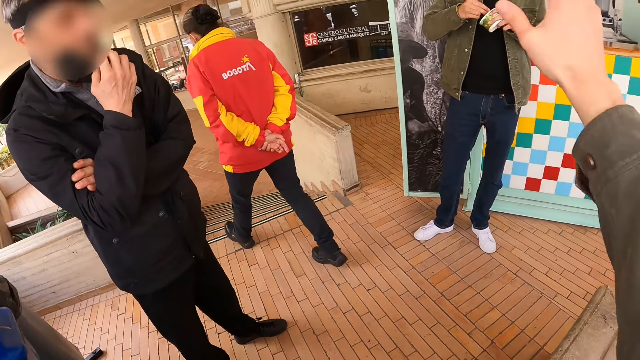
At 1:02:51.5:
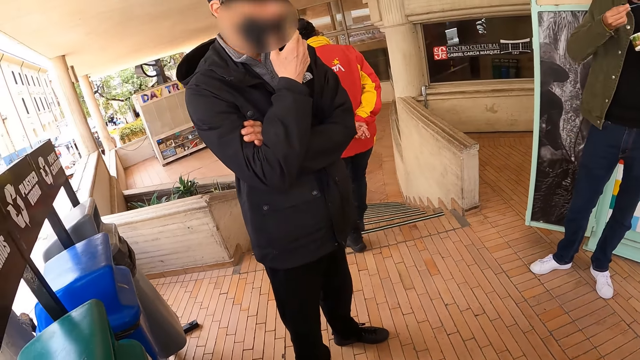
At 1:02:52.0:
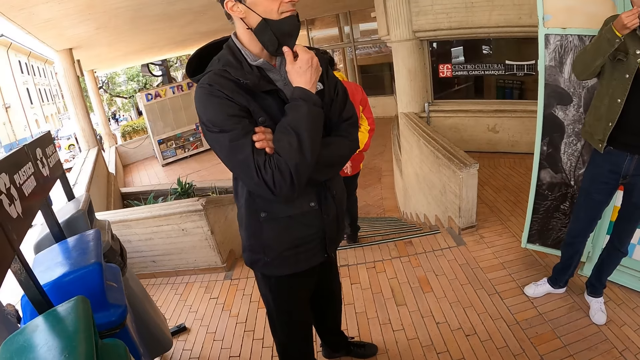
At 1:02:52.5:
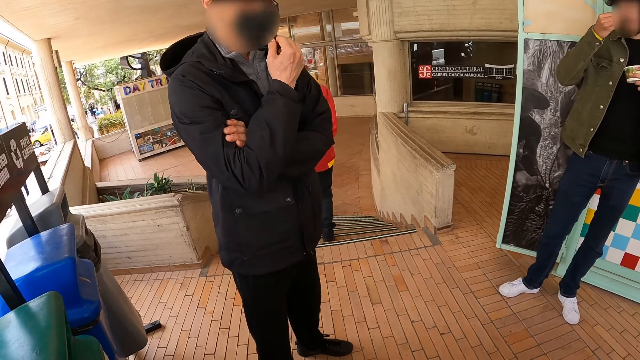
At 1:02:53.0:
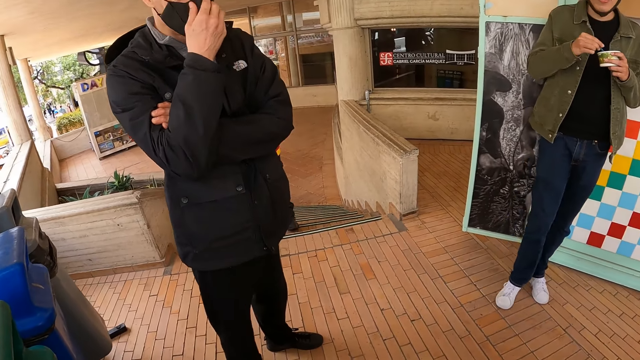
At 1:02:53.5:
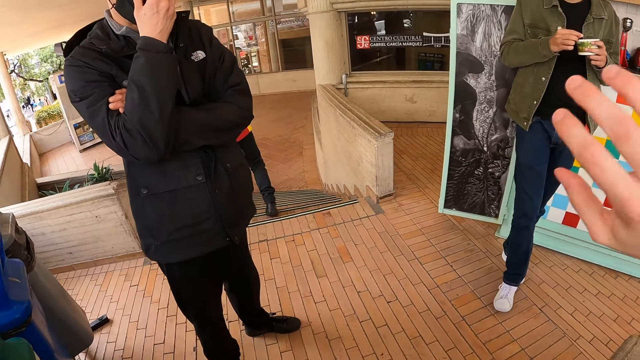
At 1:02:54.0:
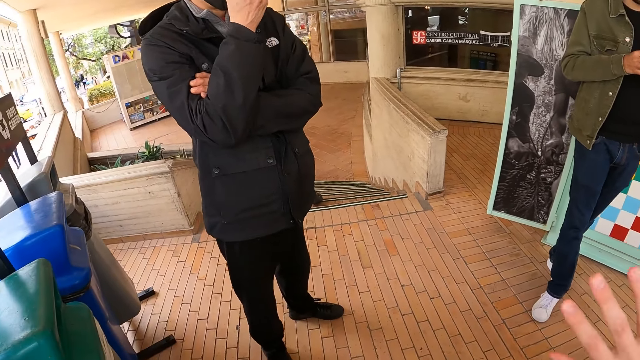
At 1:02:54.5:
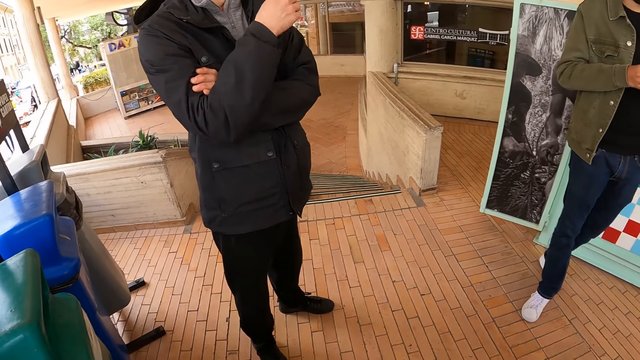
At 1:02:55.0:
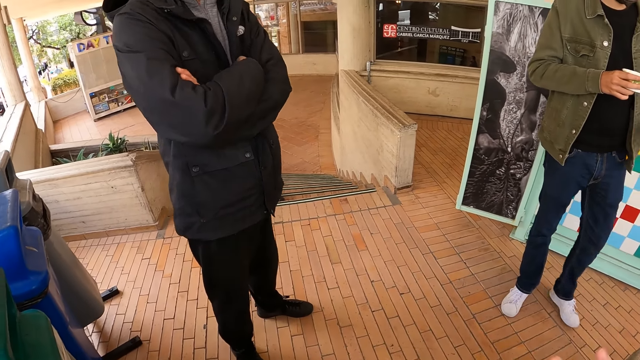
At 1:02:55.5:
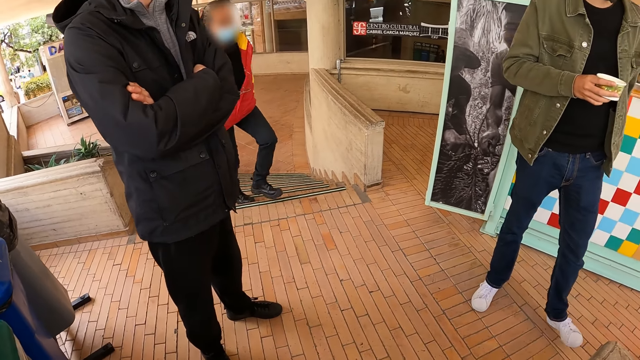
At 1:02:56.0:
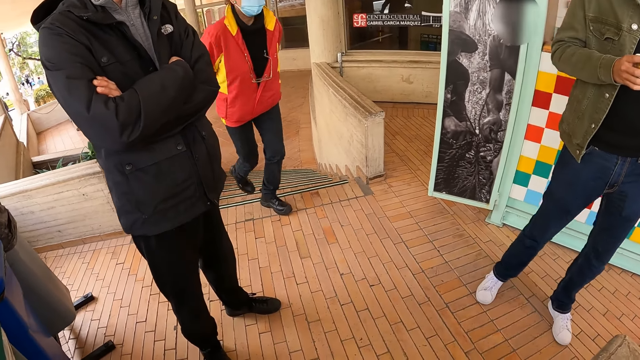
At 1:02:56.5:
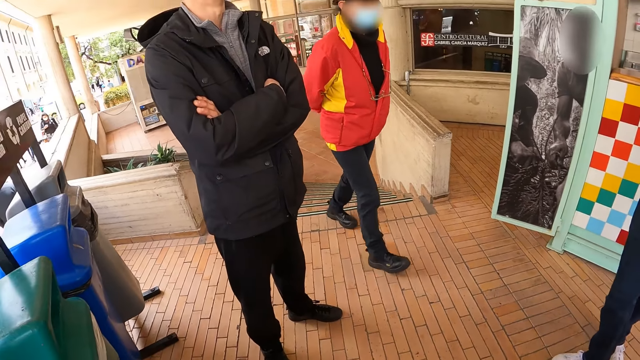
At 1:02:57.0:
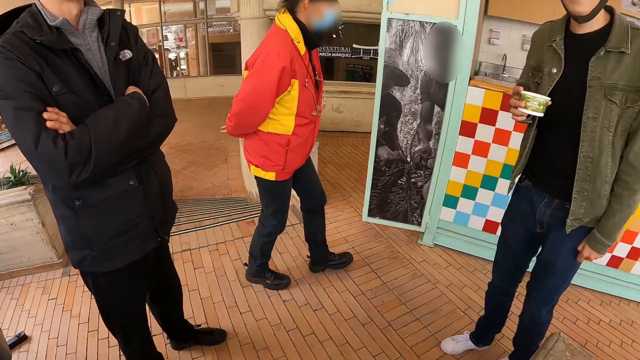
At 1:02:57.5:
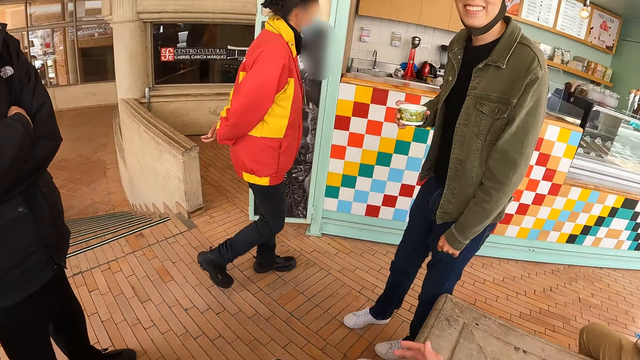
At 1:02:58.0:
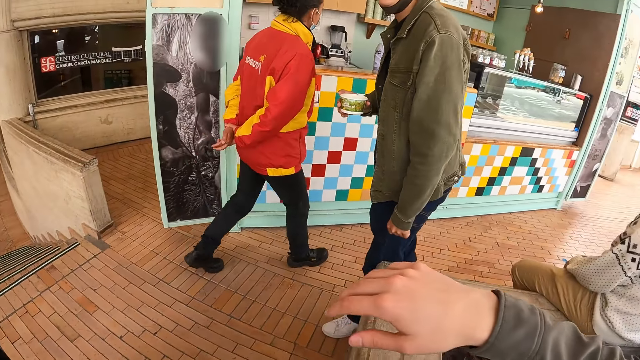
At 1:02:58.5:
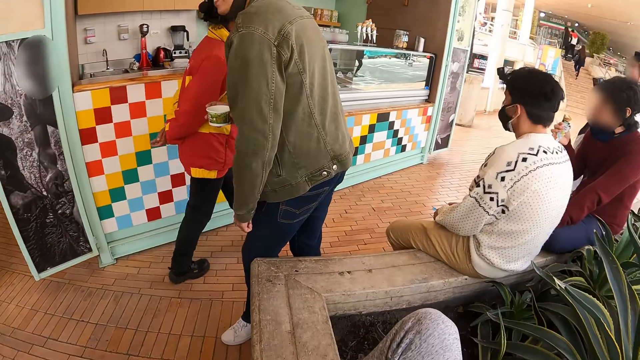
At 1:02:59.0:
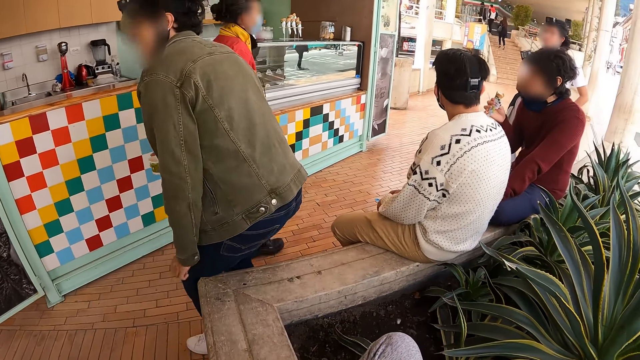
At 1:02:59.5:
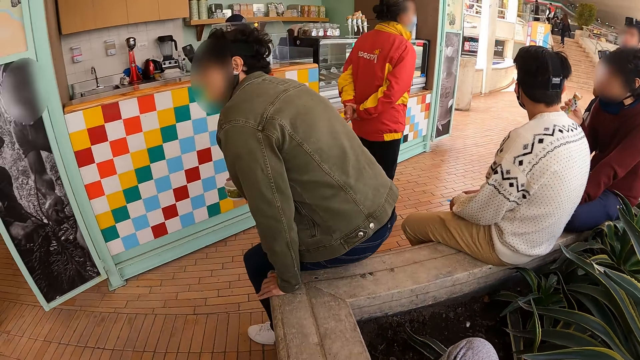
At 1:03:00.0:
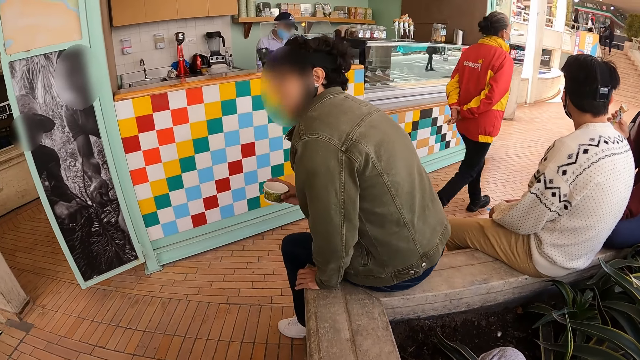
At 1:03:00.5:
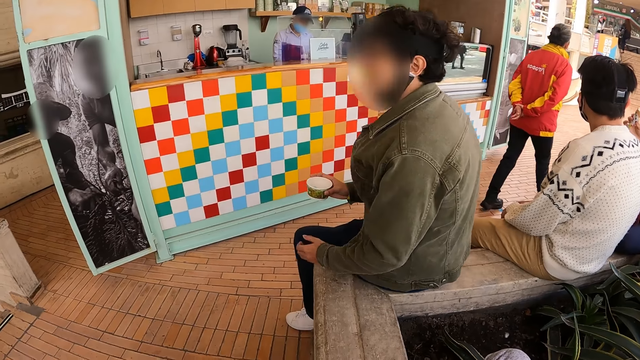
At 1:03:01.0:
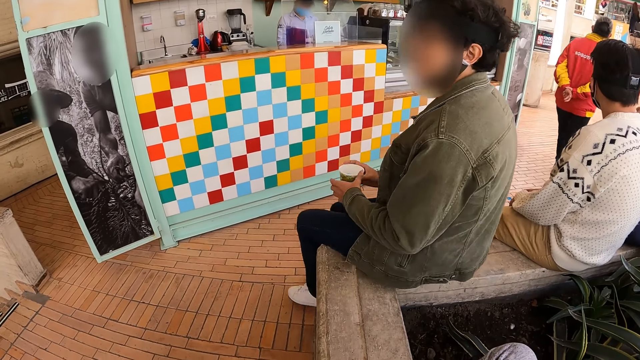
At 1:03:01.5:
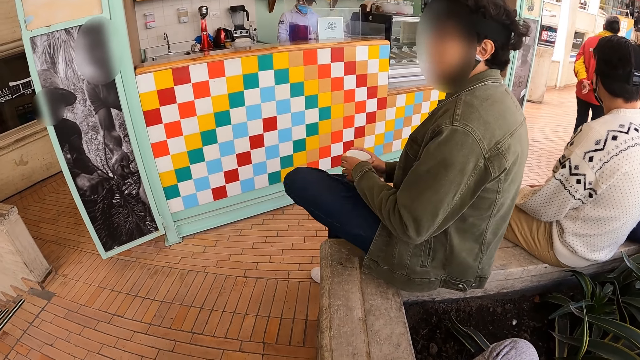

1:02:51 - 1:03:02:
The camera wearer waves their right hand. A woman walks around. The camera wearer looks around. Another woman sits down.

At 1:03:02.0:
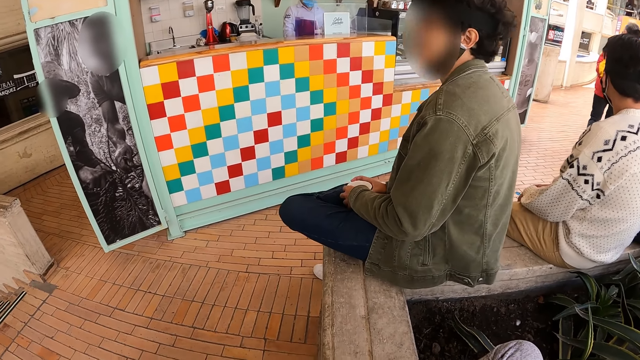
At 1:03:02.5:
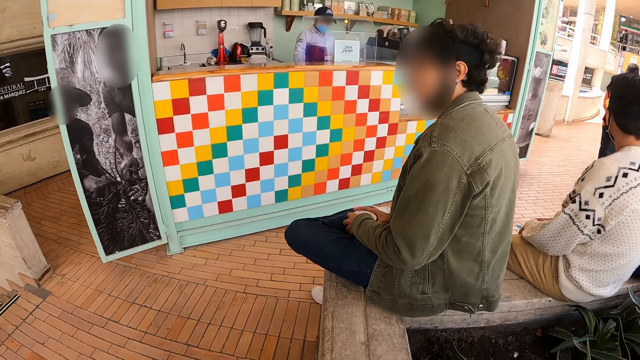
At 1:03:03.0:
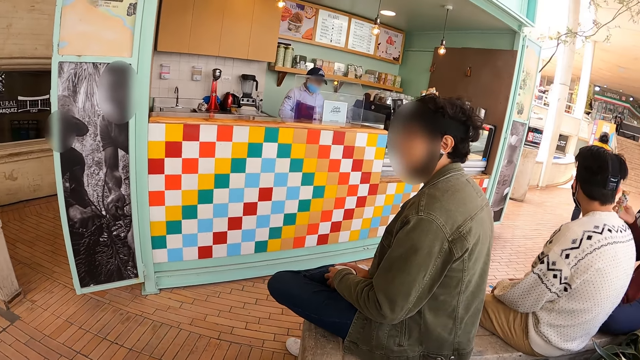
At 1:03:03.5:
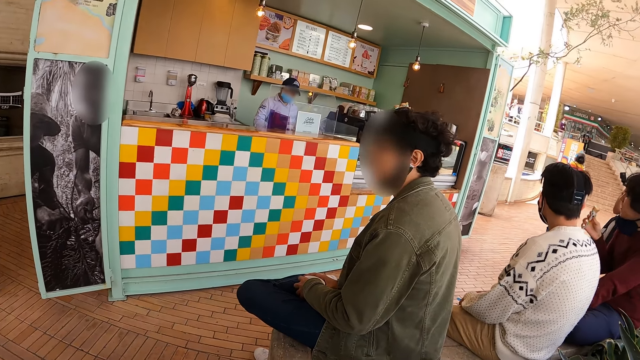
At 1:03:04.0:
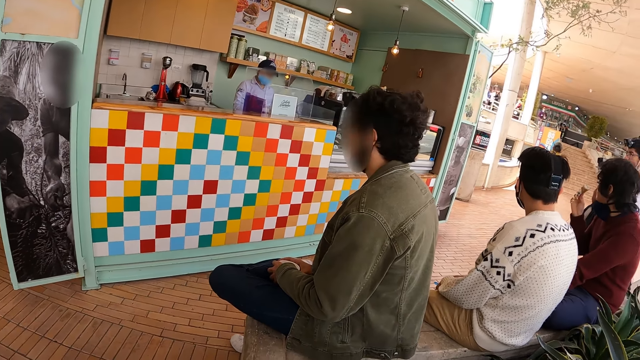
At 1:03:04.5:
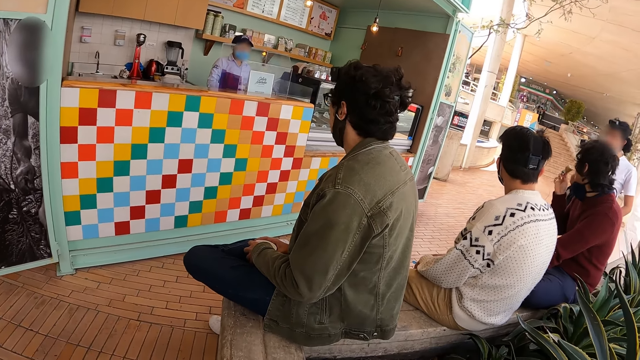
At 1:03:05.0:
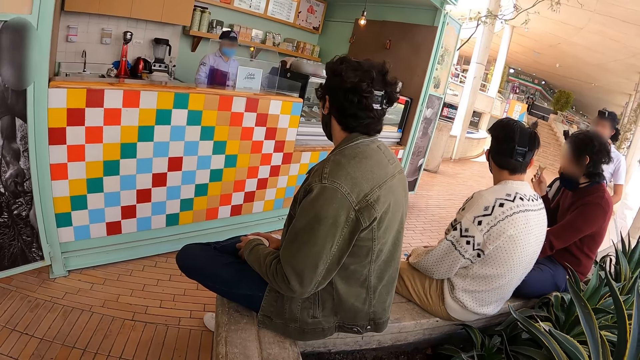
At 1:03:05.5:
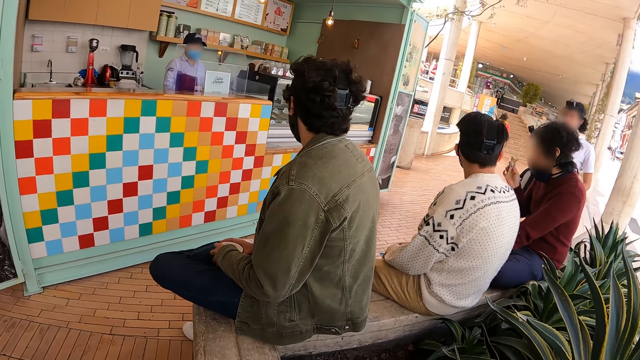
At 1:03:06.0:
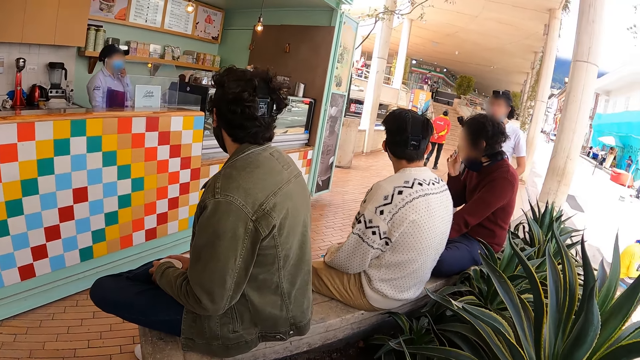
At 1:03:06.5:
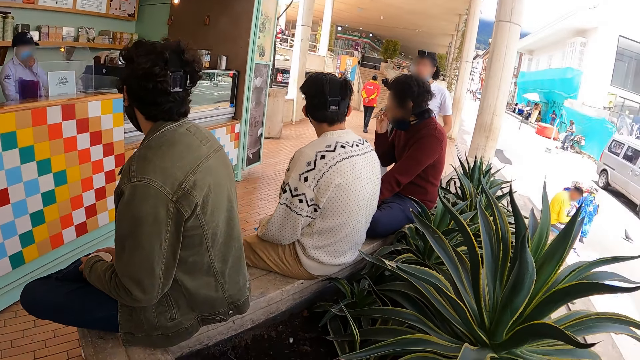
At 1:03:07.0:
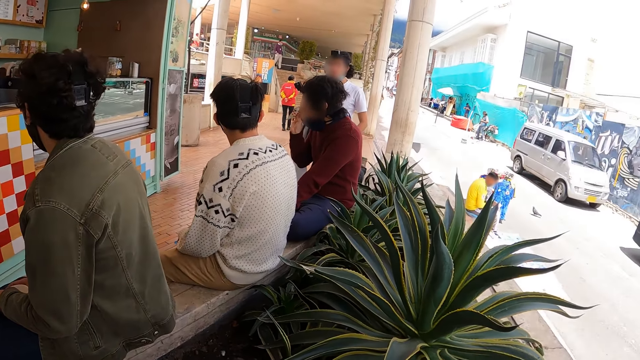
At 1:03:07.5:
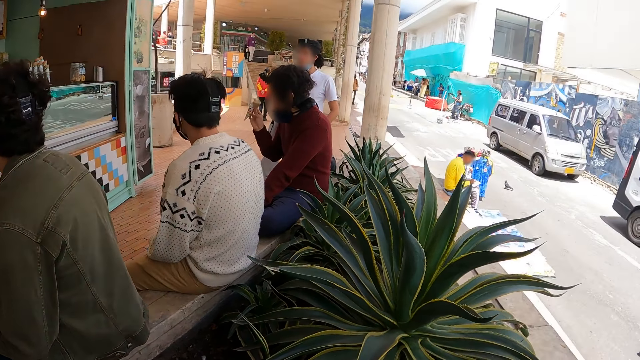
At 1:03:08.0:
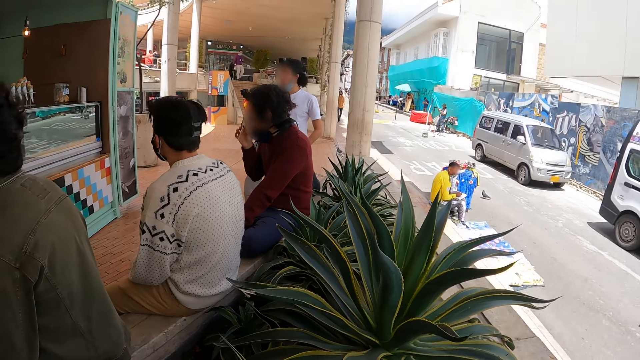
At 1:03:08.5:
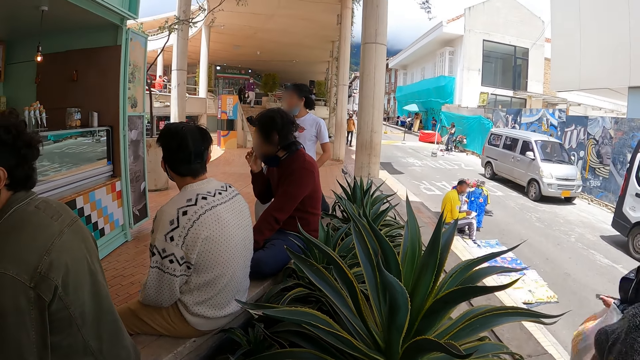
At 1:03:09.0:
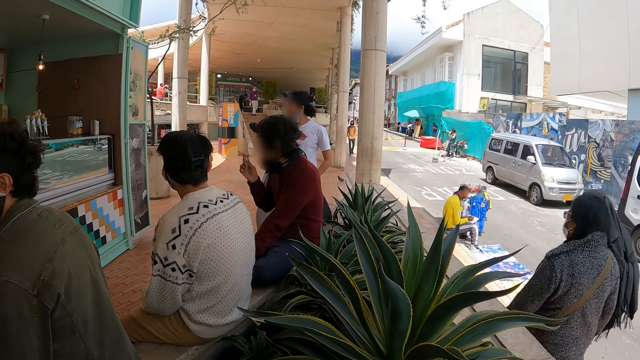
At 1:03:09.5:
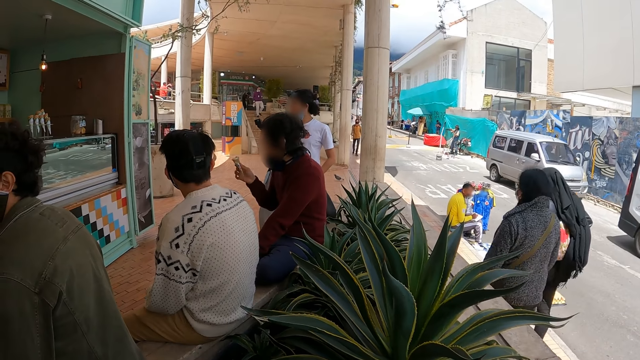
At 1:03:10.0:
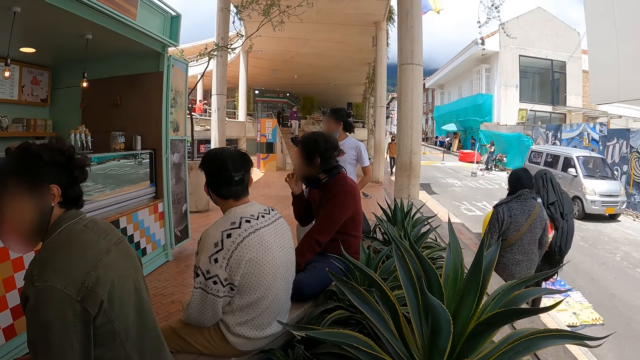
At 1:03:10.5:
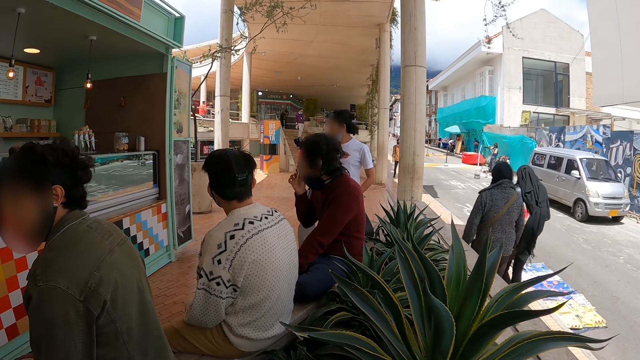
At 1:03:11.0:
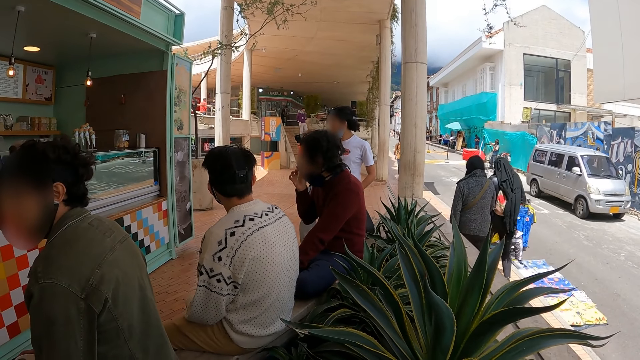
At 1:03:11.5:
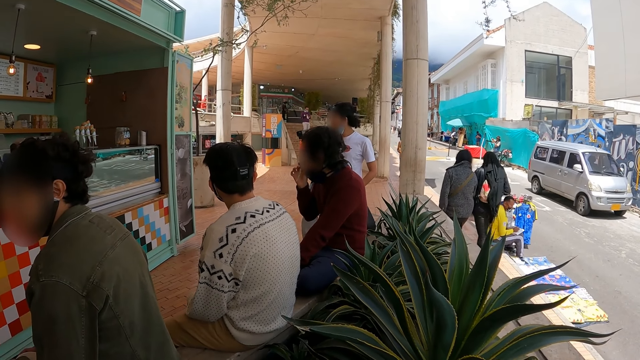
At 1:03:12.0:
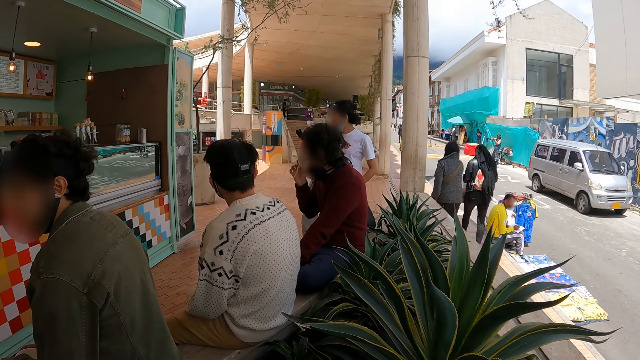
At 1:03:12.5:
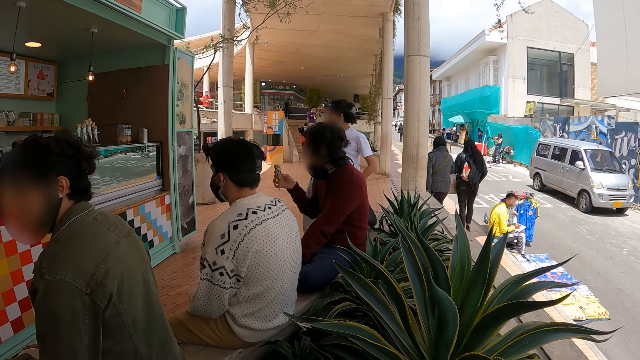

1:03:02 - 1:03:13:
The camera wearer looks around. They look around again.
